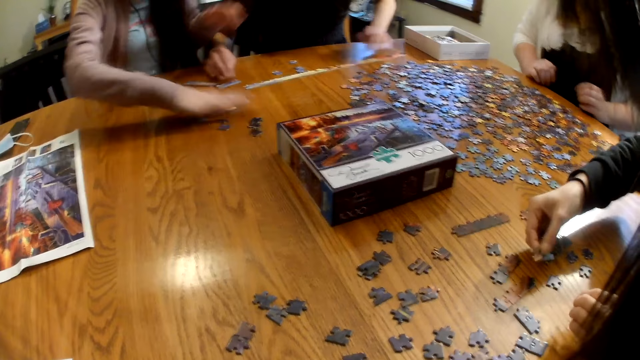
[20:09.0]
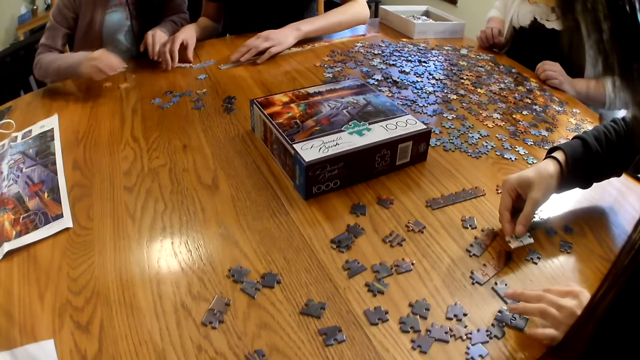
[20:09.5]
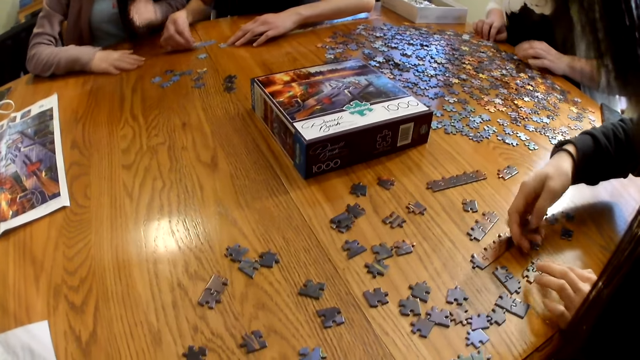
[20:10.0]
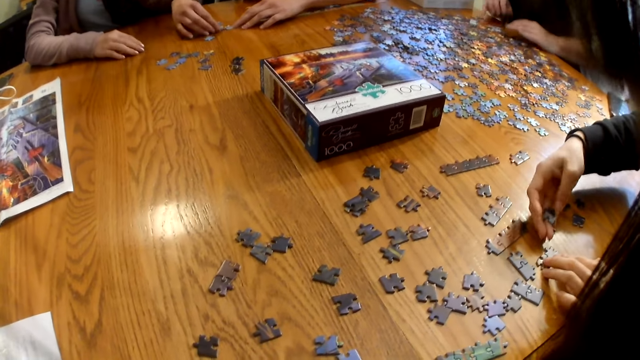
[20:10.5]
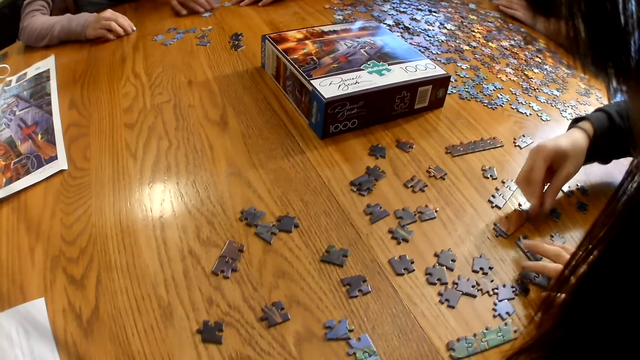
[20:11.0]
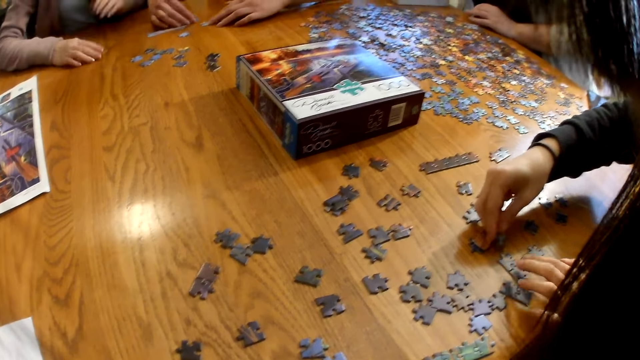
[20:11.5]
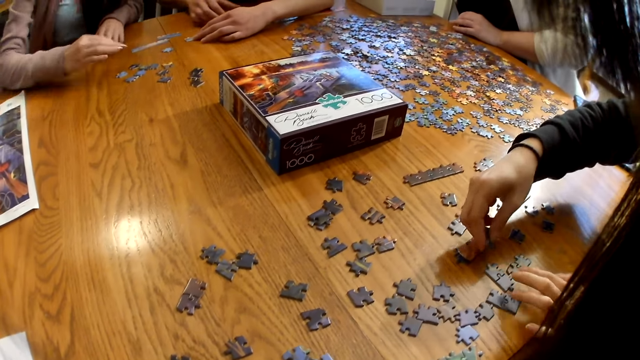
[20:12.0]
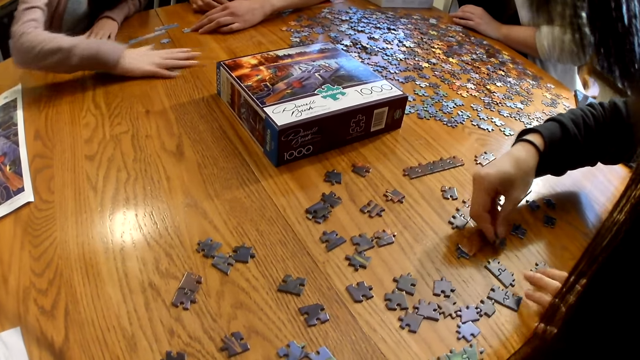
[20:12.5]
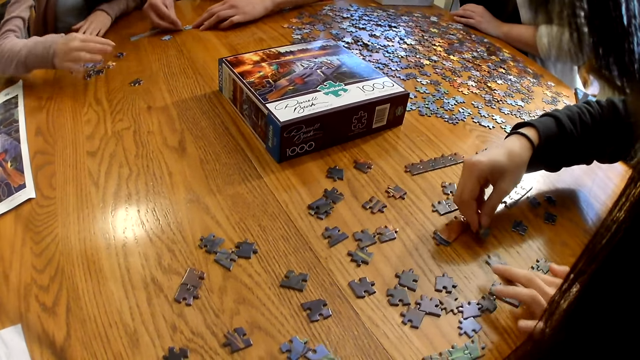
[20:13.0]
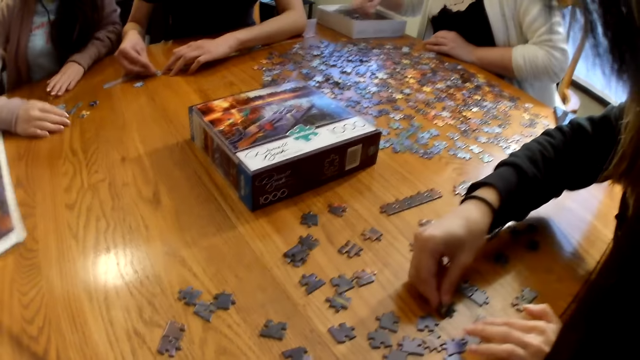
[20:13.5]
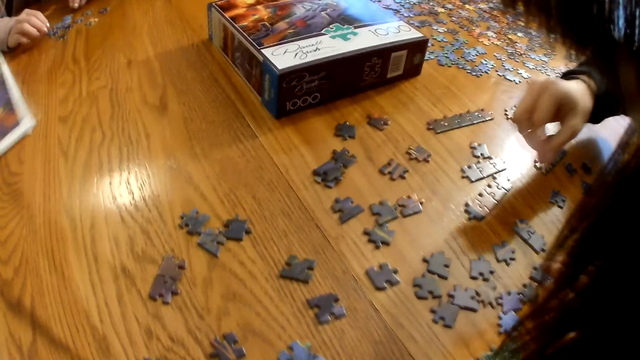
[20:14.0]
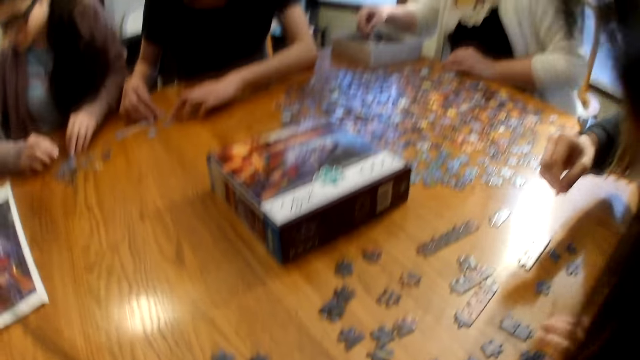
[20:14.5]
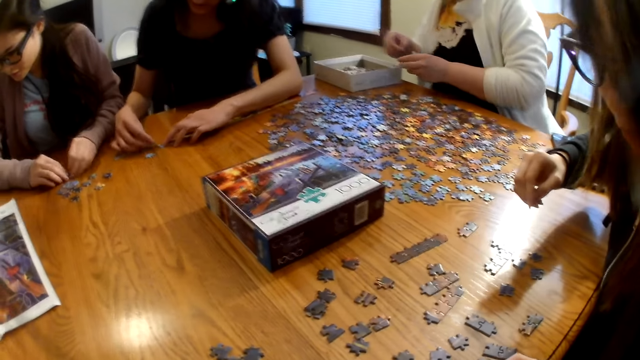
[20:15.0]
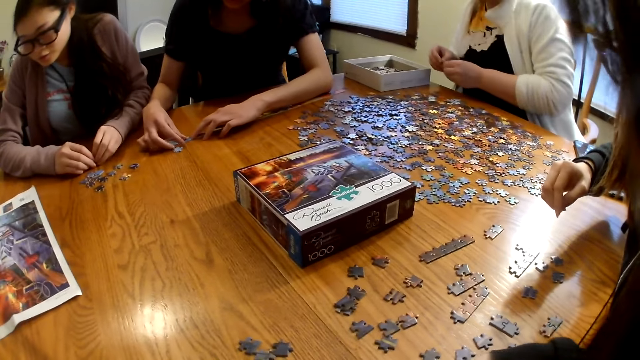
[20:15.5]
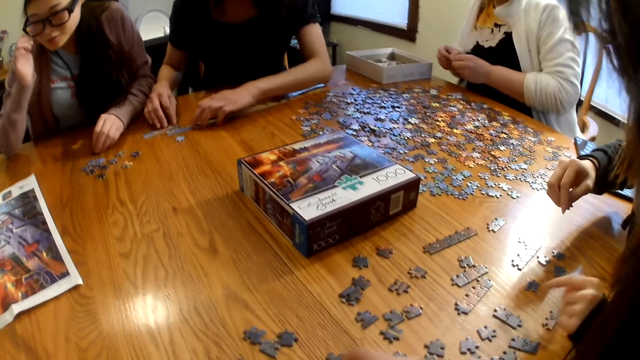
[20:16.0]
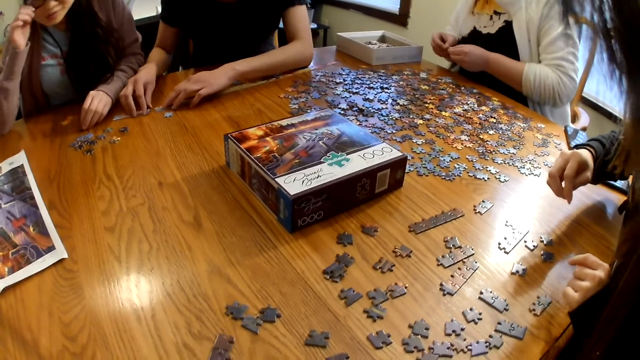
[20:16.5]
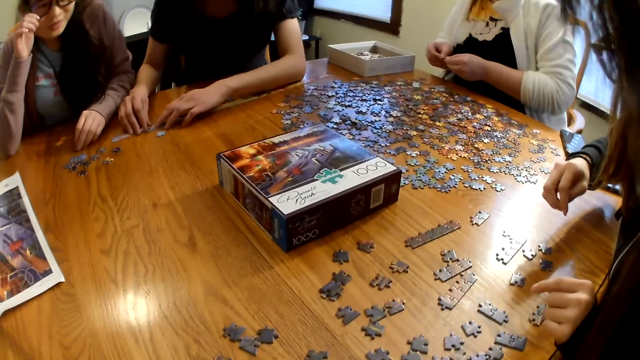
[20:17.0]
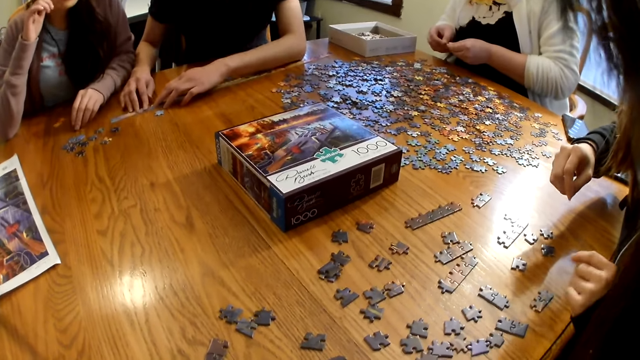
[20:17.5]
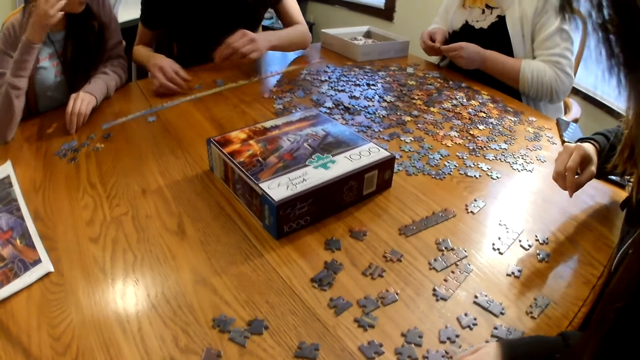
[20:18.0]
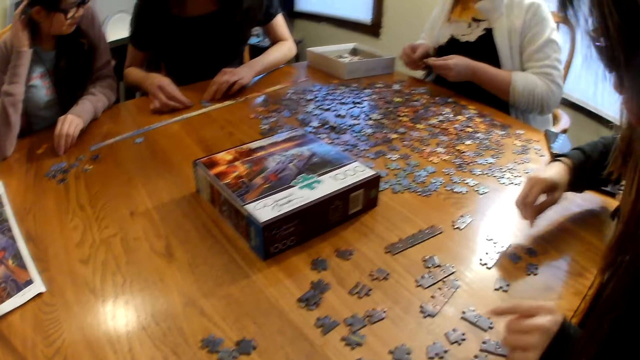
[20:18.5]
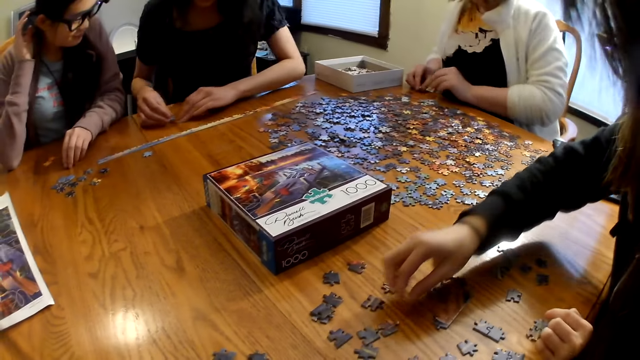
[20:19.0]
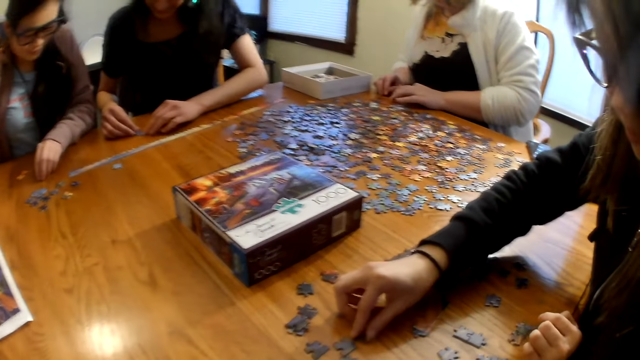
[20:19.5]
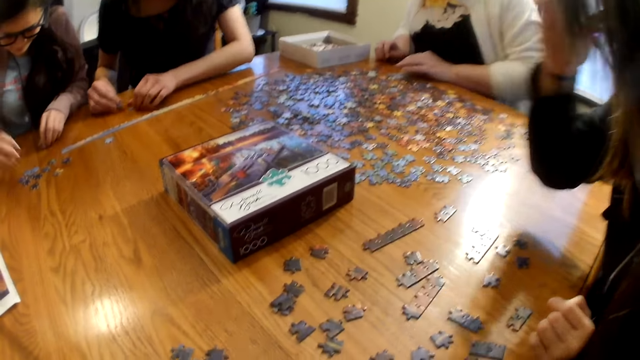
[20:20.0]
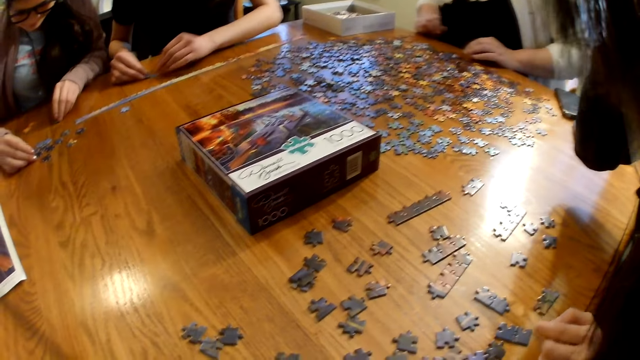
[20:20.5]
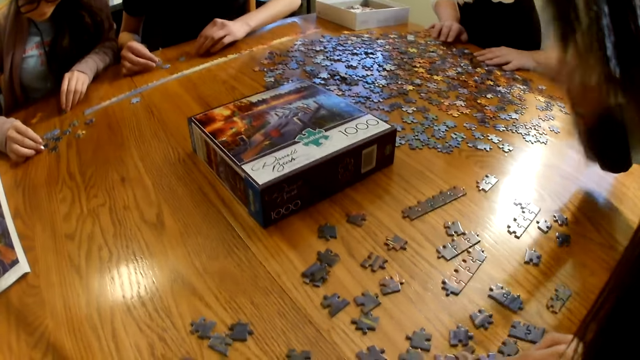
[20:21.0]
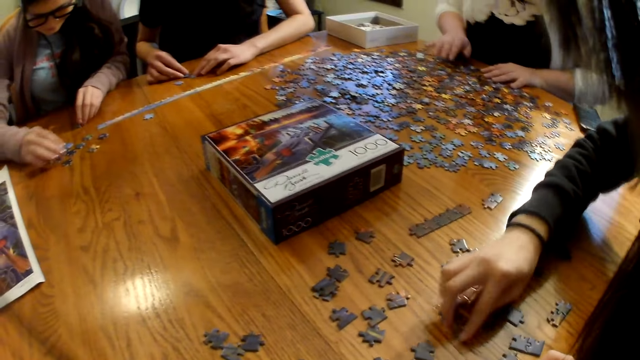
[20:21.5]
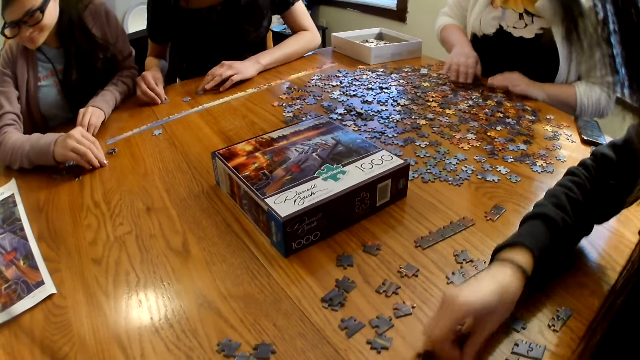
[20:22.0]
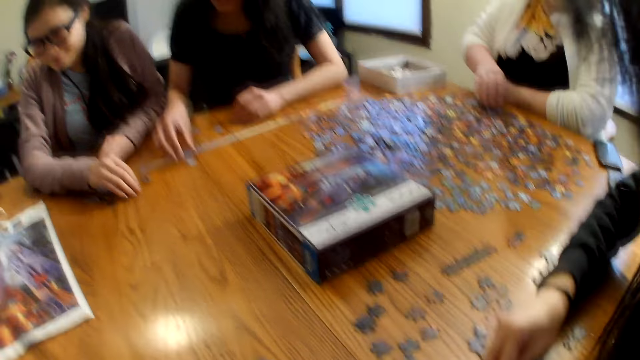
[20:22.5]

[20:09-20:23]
A woman moves the piece on the table. Another woman joins the piece on the table. A third woman moves the piece on the table. The camera wearer laughs. The second woman joins the piece on the table. The third woman picks a piece from the table.

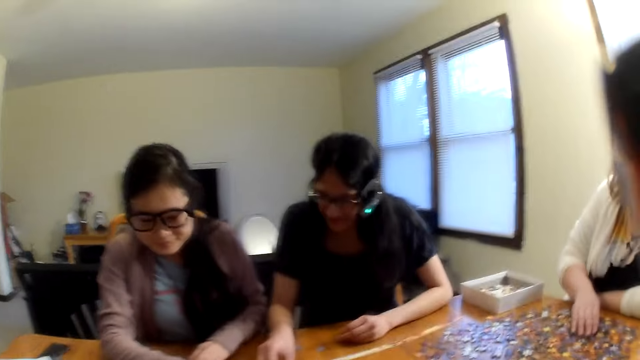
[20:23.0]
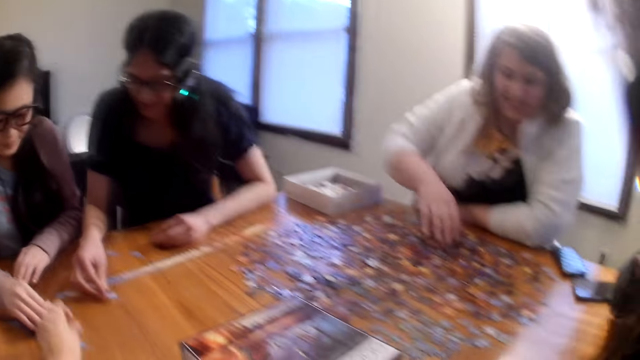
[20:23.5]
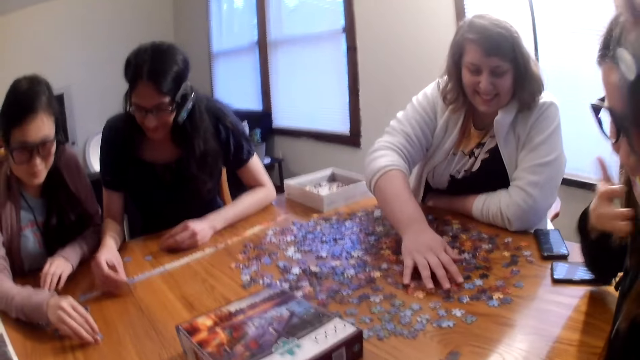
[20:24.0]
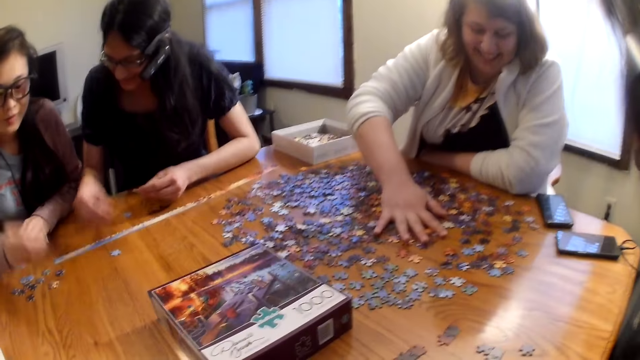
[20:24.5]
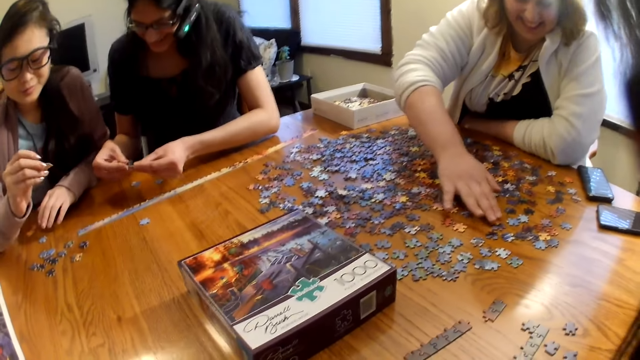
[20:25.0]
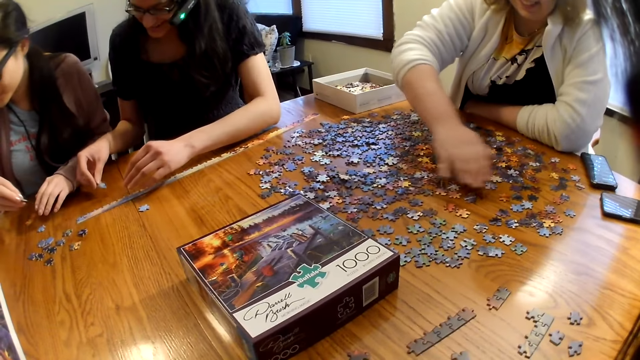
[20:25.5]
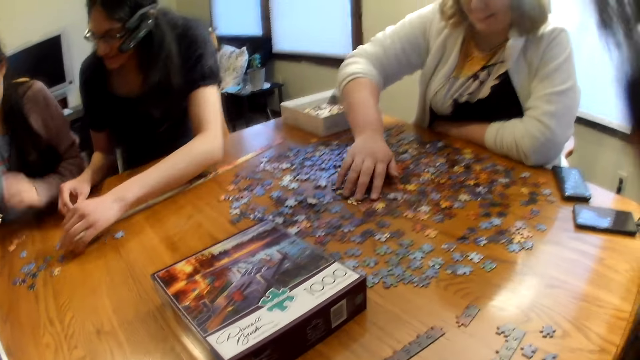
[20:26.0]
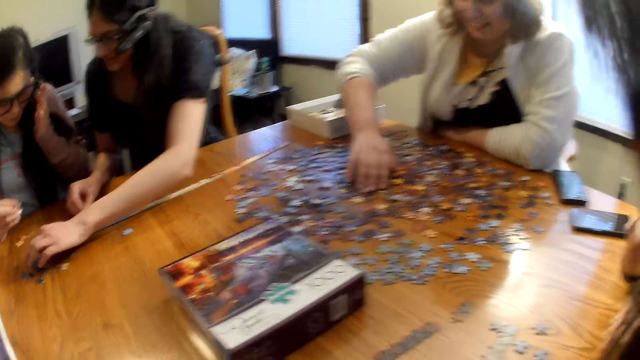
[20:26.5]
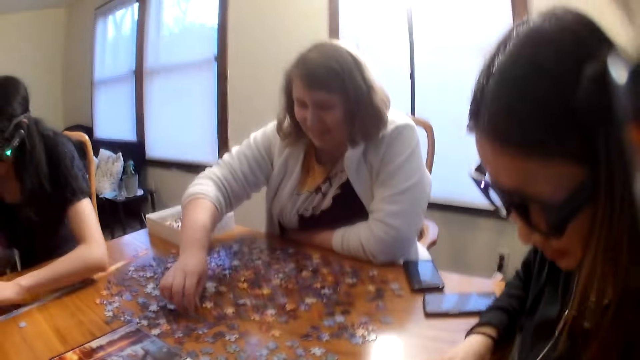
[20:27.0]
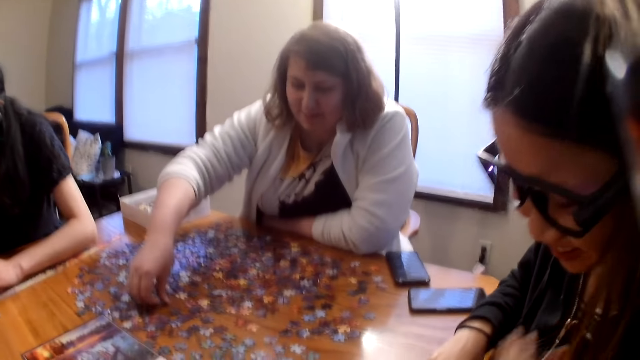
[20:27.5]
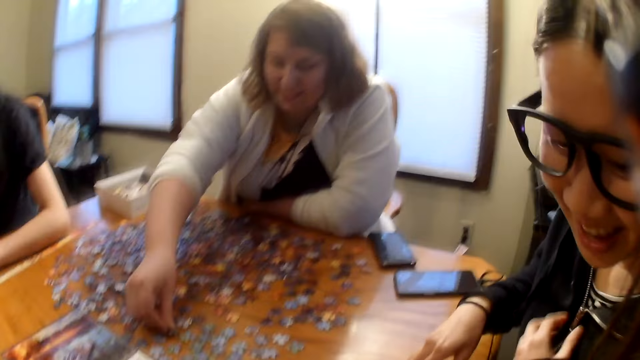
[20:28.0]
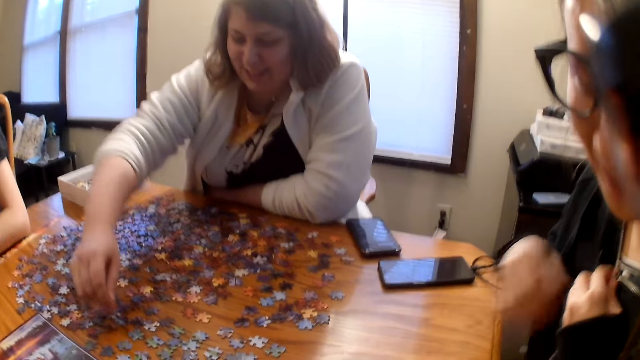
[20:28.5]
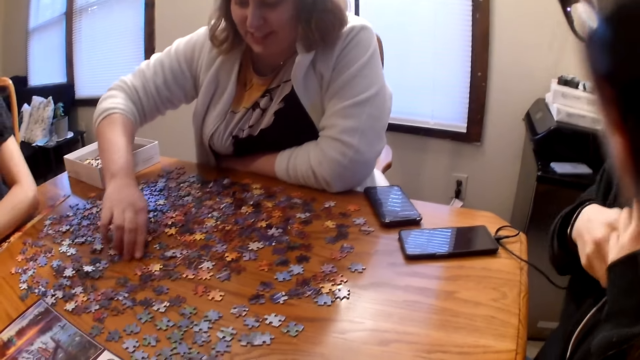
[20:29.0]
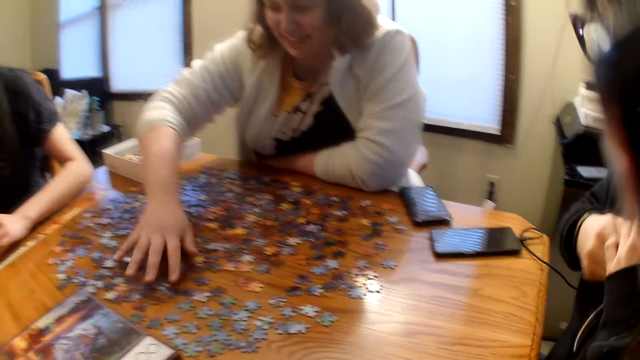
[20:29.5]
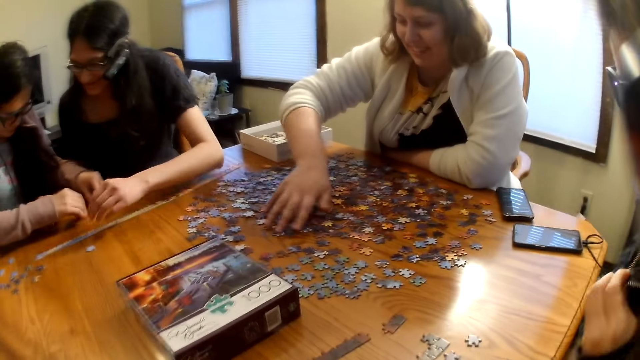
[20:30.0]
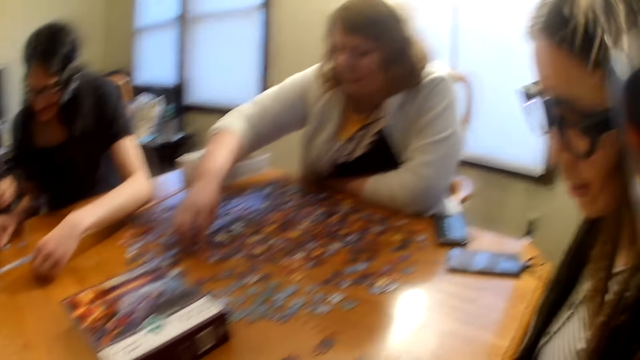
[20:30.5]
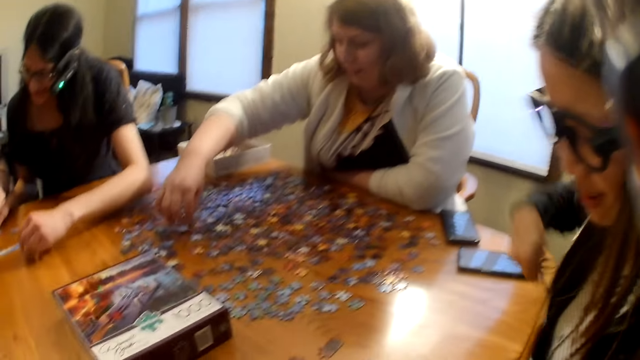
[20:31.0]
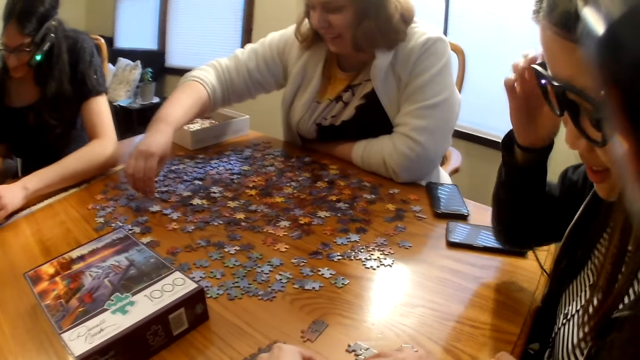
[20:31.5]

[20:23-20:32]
A woman spreads the pieces on the table.
